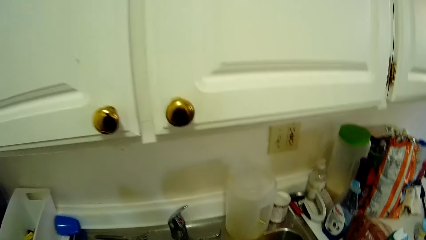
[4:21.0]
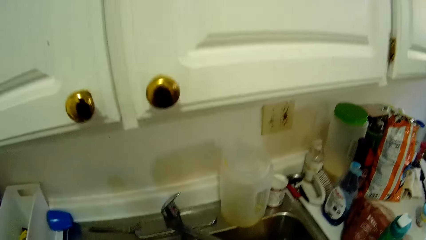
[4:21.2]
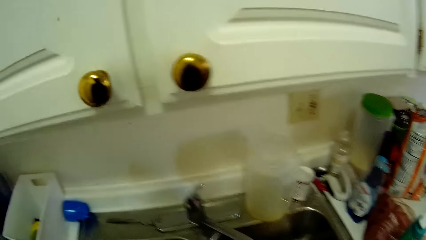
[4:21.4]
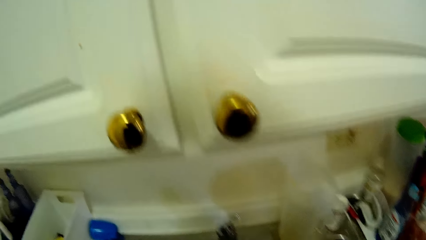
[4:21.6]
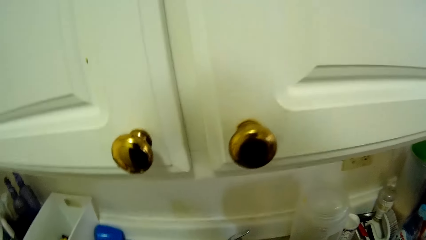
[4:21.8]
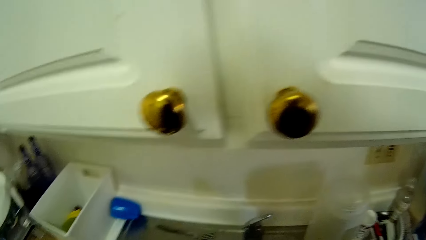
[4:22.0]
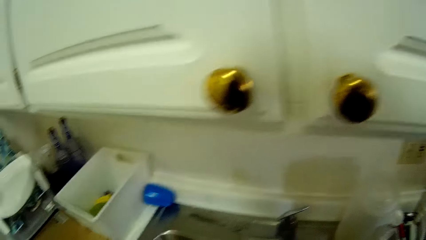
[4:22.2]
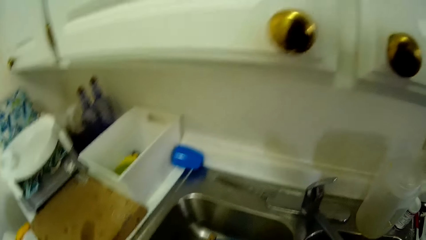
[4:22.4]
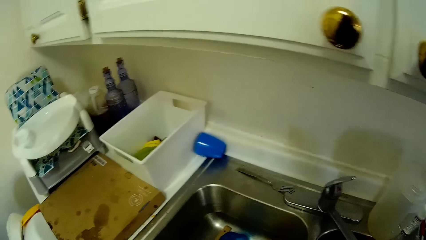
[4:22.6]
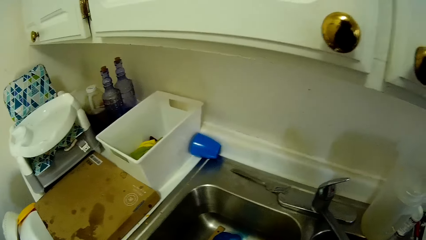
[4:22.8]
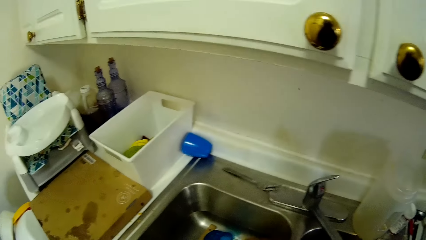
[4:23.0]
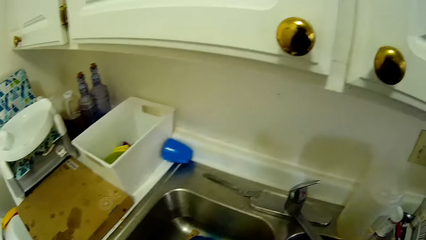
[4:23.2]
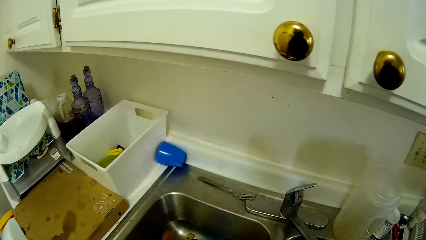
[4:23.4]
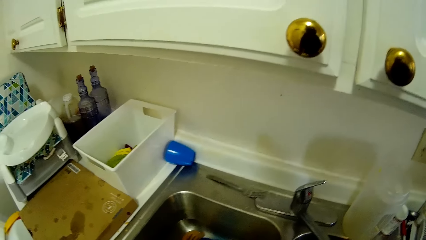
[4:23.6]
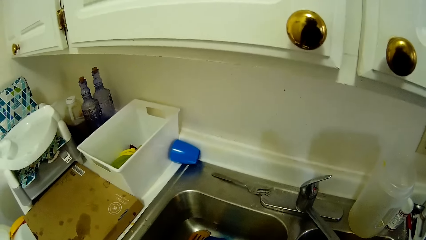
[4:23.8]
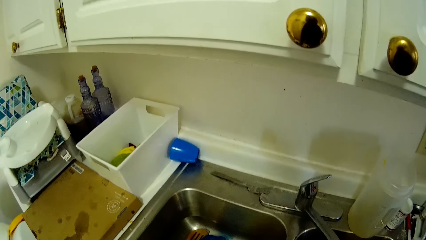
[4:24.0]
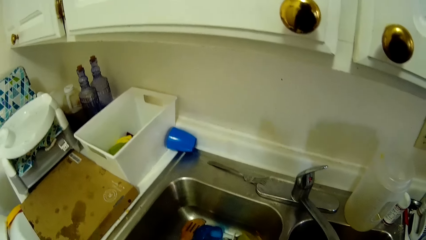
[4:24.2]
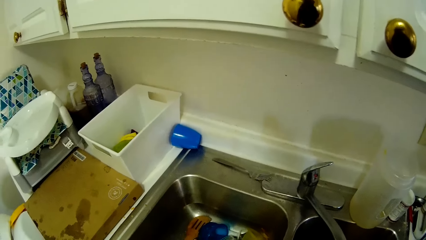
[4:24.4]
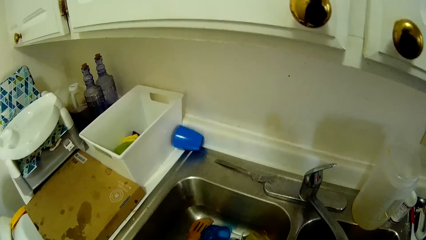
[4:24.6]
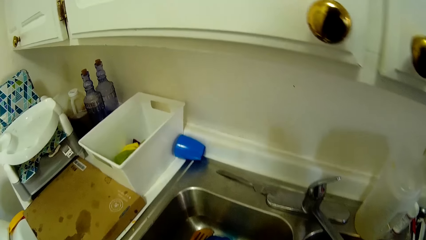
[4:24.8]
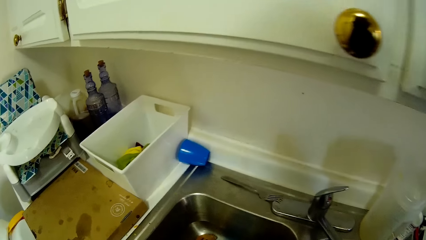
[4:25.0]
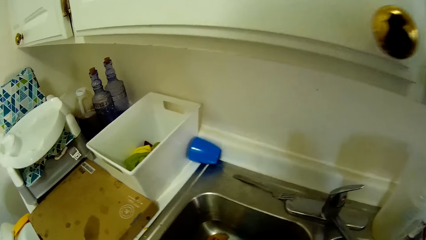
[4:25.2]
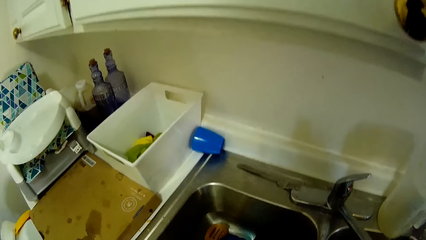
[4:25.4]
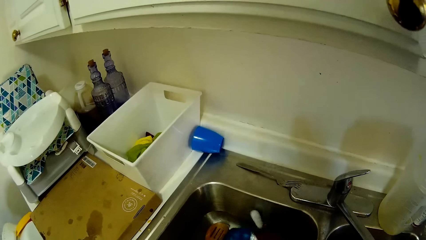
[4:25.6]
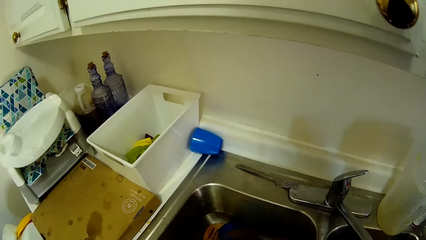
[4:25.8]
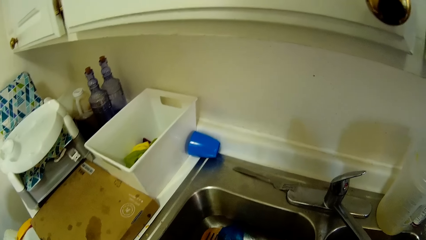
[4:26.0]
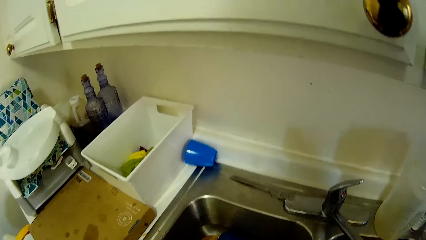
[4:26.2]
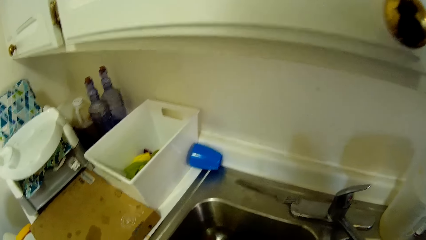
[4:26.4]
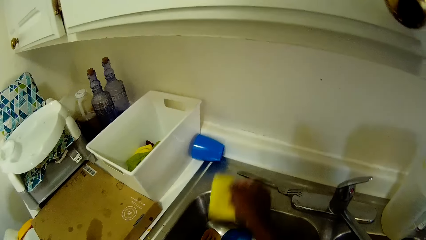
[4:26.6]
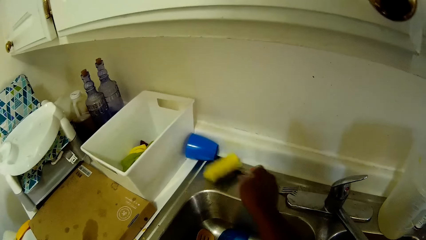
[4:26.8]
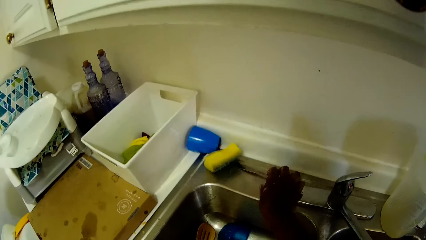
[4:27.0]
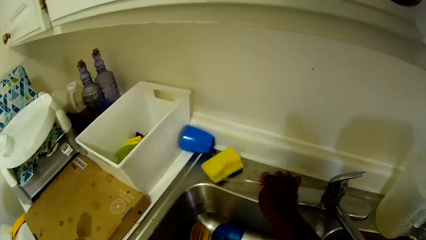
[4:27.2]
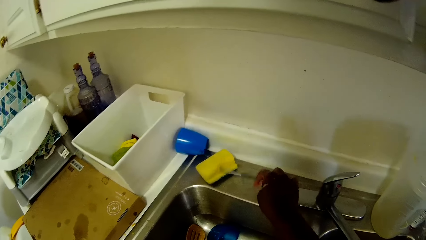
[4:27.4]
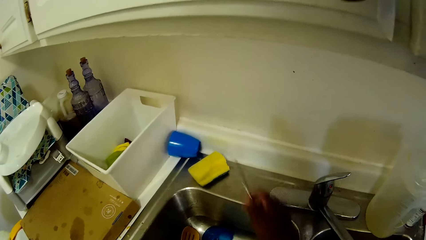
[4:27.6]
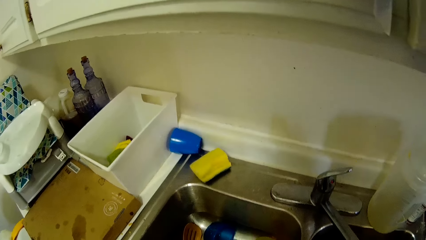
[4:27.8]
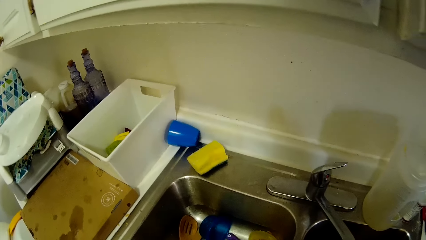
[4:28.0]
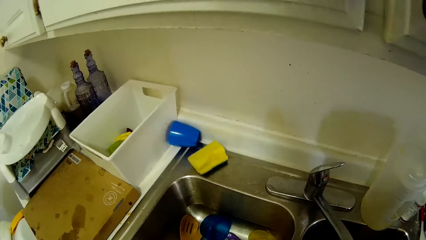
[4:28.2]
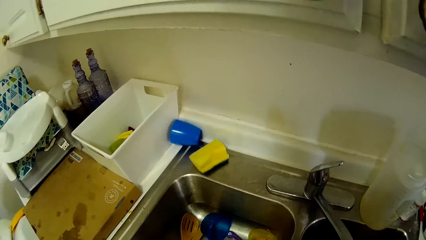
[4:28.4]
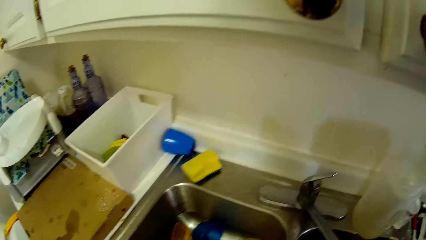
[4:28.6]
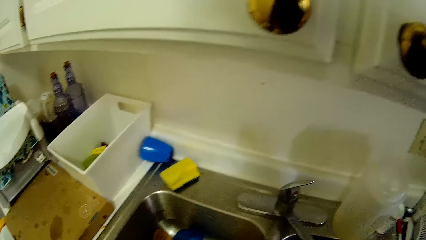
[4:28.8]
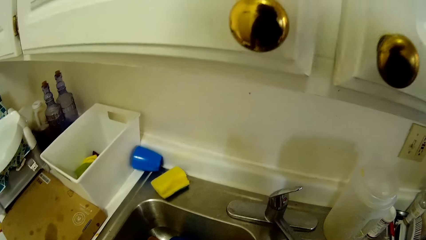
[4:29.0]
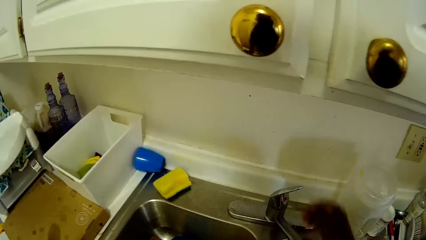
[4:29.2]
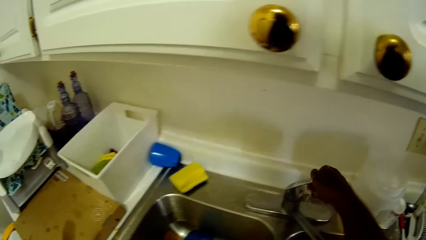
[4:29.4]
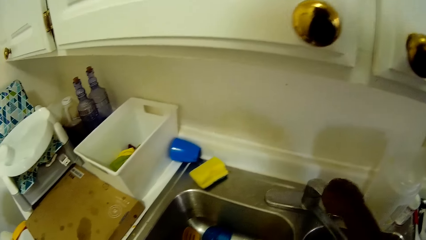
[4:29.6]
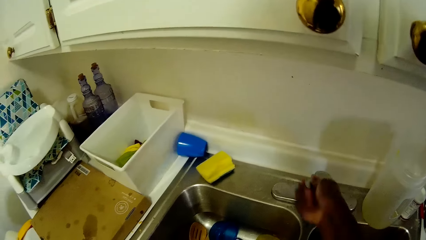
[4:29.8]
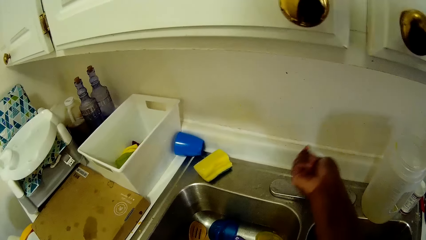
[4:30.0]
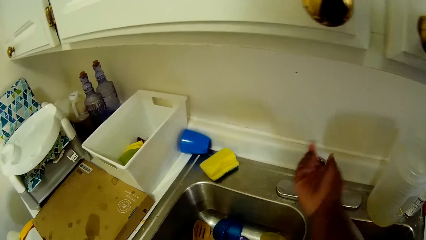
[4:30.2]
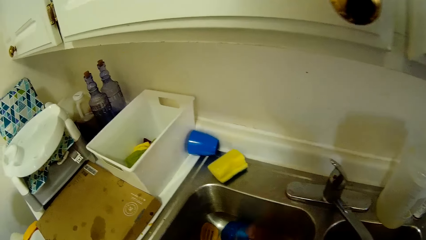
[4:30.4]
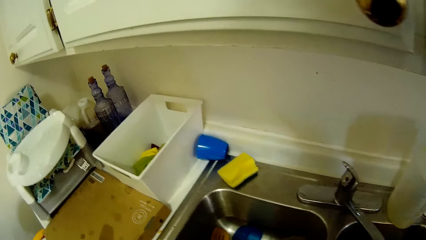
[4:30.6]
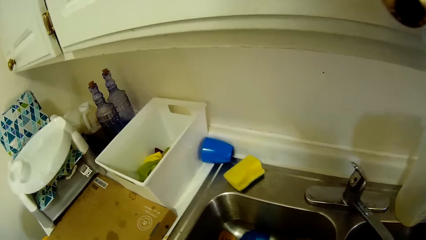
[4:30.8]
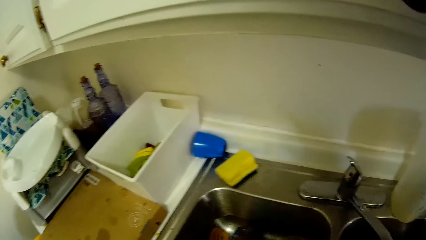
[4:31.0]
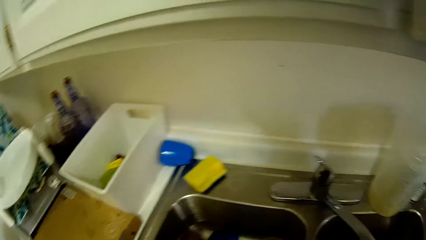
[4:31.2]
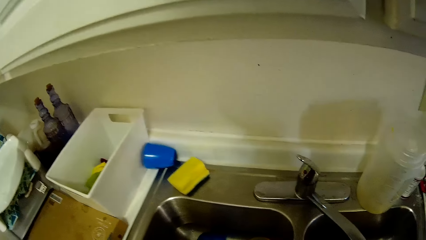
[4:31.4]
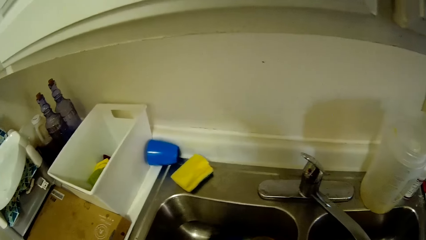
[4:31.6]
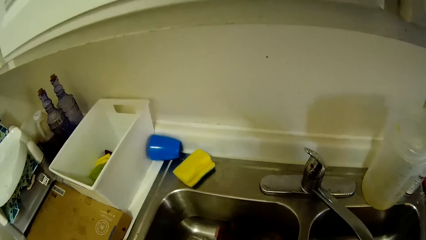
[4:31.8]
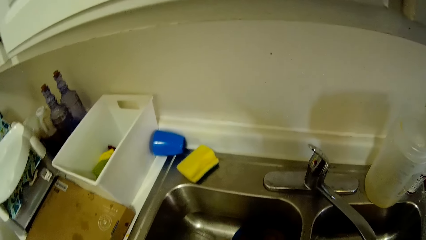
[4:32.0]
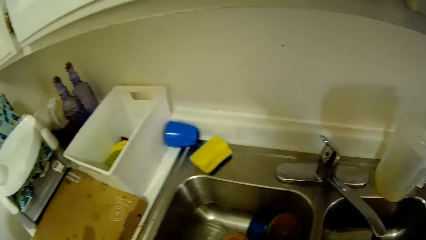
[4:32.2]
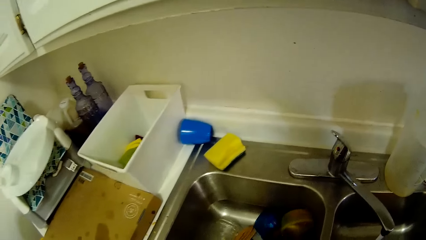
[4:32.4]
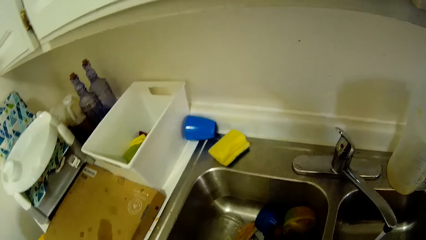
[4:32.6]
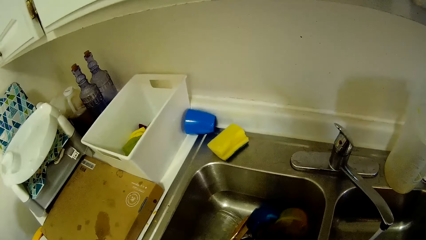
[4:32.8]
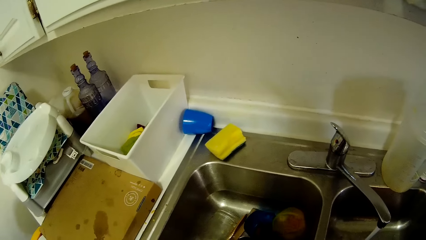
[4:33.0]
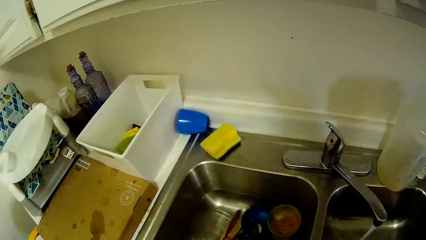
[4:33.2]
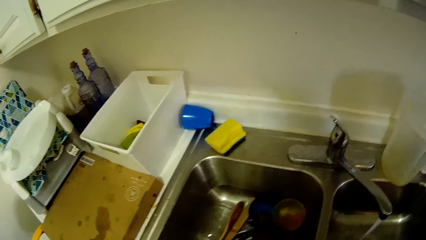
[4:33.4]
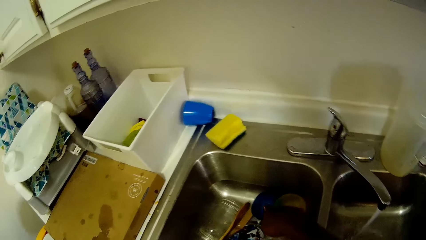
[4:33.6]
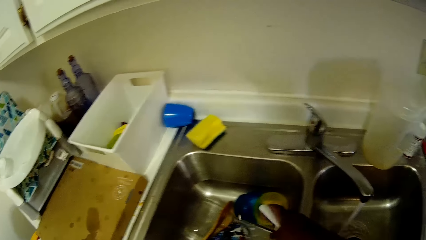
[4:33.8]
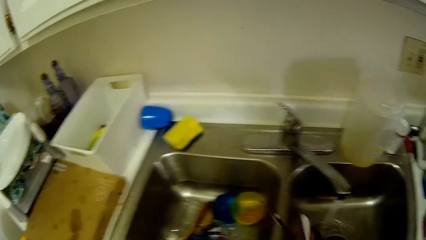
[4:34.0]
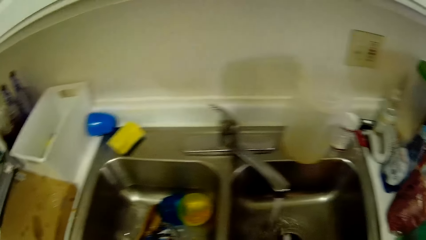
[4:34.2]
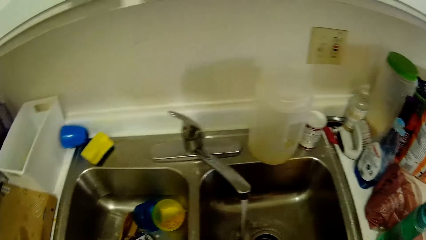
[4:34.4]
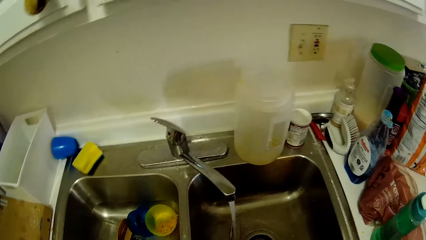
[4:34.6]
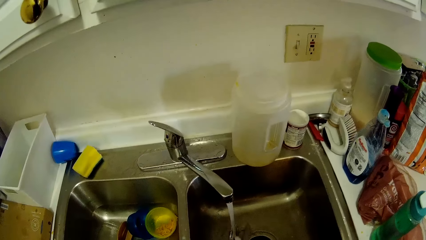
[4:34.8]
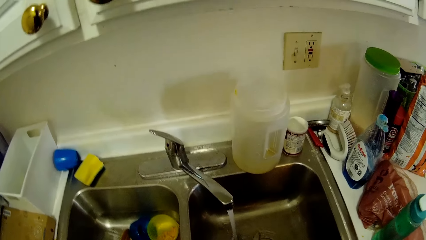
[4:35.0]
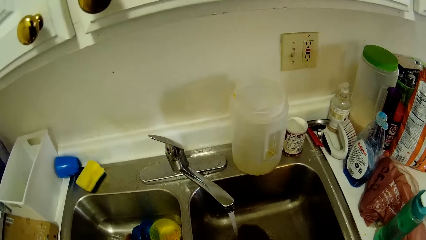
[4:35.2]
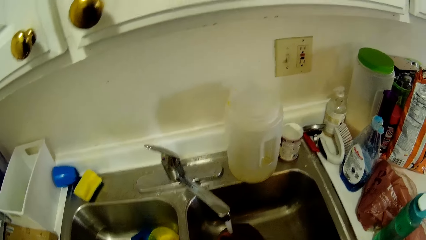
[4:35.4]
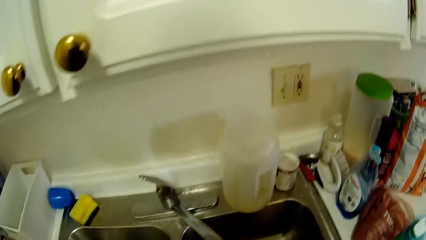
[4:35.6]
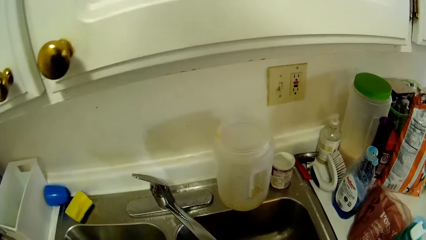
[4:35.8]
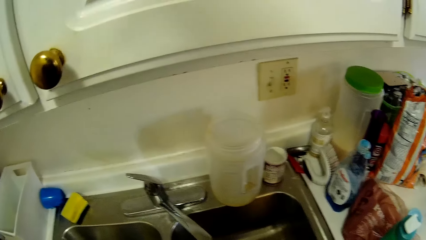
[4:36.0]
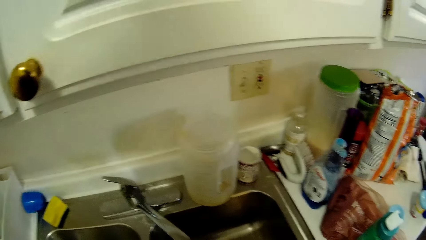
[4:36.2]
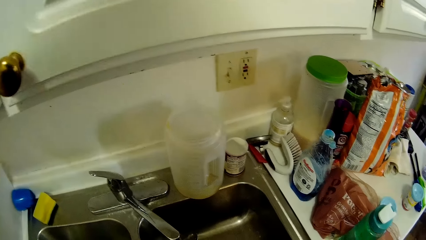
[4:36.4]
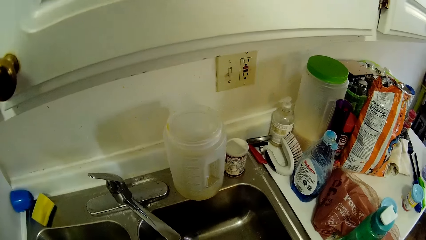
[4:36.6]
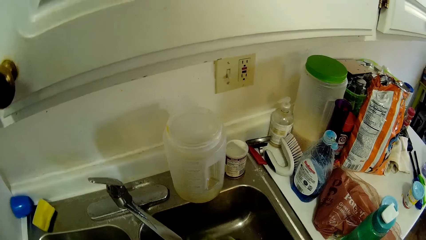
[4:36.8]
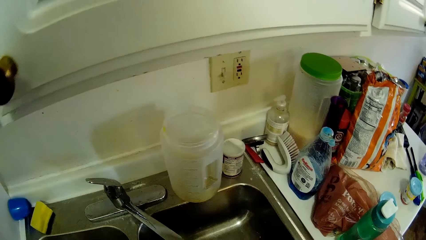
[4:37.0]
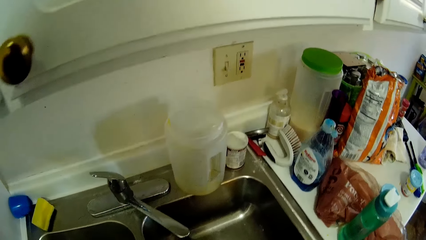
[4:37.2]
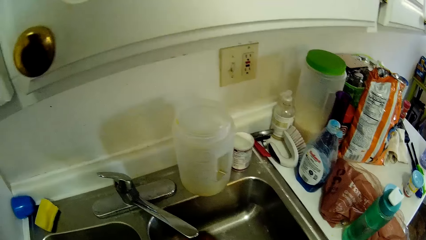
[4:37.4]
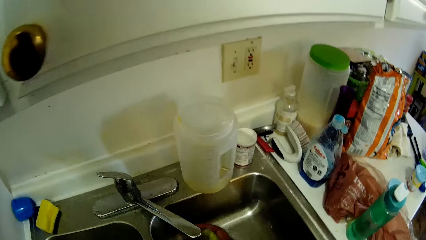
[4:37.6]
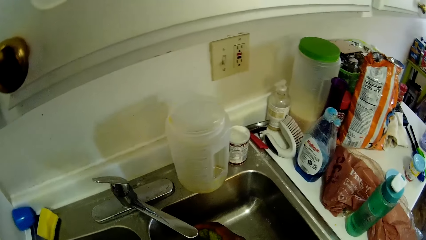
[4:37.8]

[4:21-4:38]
The camera wearer touches something. She drops the spatula in the left side of the sink with her left hand. She moves utensils in the sink. She drops a foam on the top of the sink with her right hand. She moves the sponge on the sink. She picks a fork or spoon on the top of the sink with her right hand. She turns on the tap with her right hand. She puts the spoon in the sink. She moves the spoon with her right hand from the left side of the sink to the right side of the sink. She drops the fork with her right hand from the left side of the sink to the right side of the sink.
